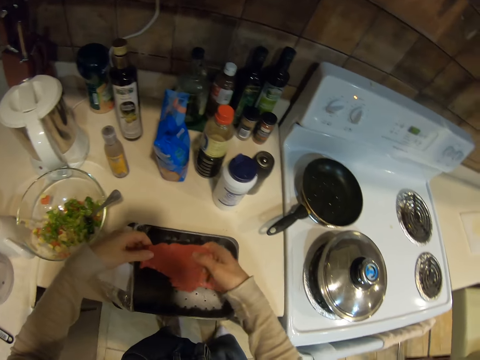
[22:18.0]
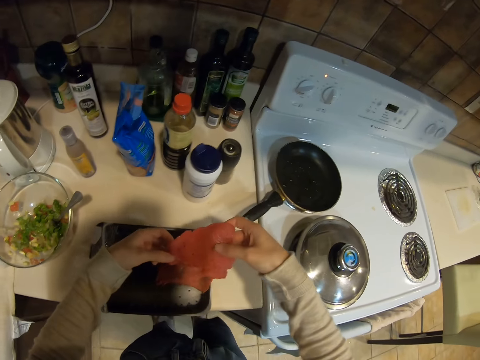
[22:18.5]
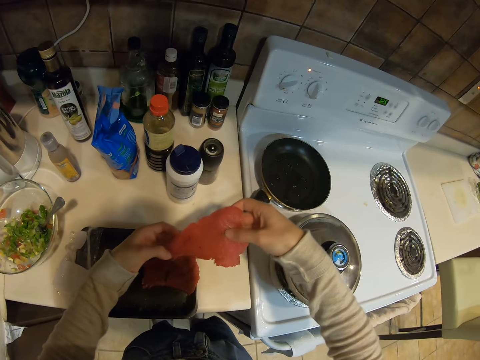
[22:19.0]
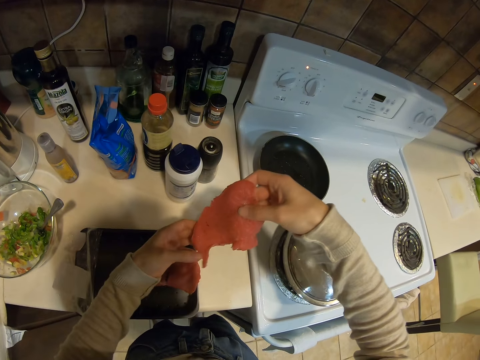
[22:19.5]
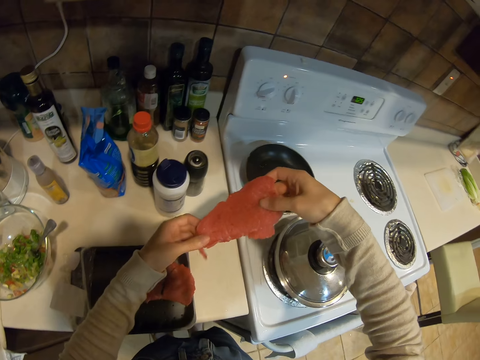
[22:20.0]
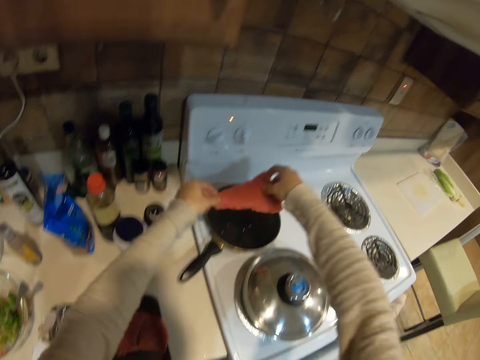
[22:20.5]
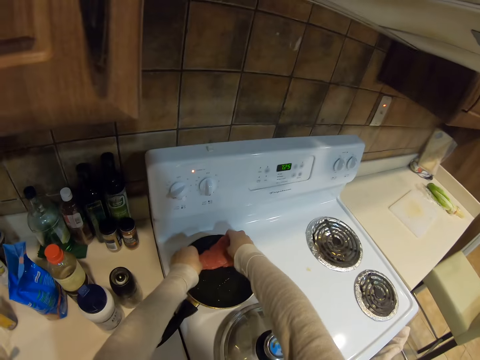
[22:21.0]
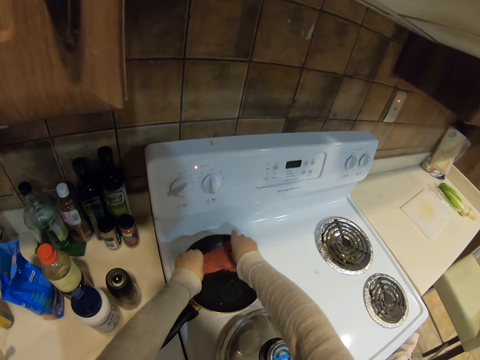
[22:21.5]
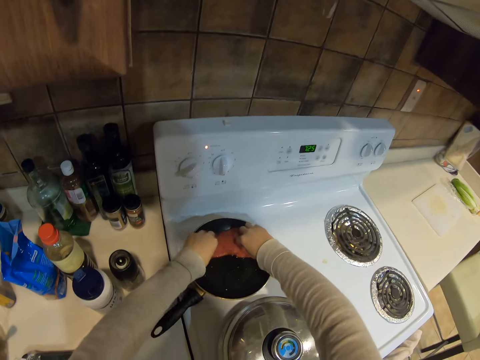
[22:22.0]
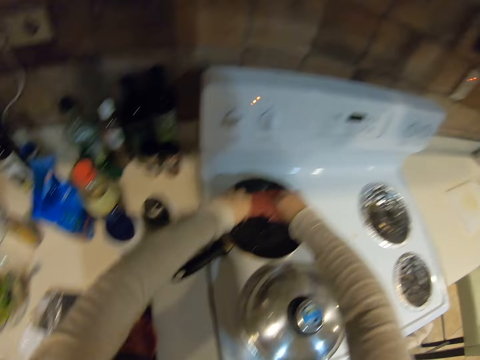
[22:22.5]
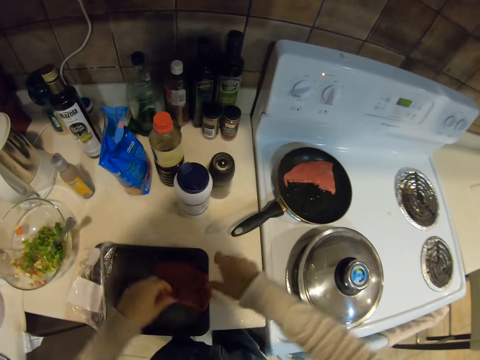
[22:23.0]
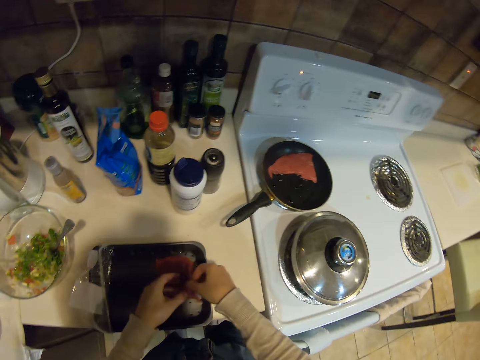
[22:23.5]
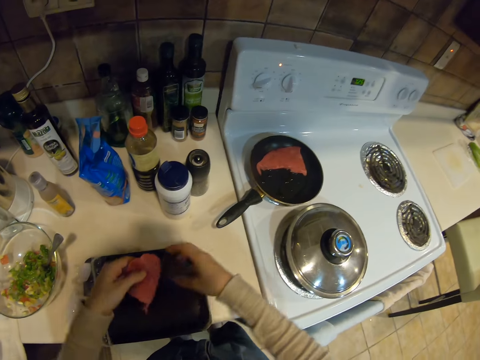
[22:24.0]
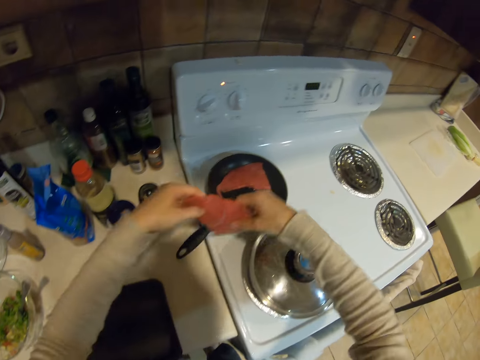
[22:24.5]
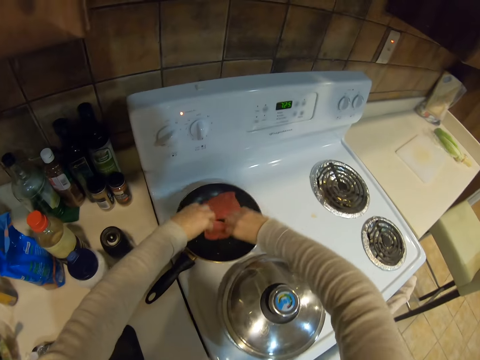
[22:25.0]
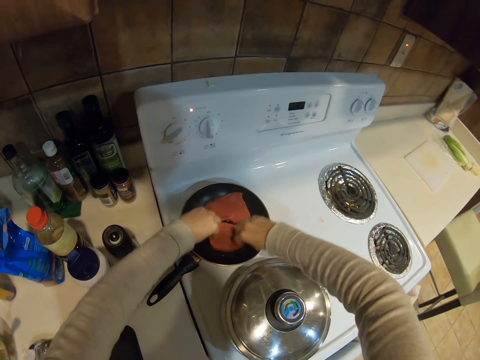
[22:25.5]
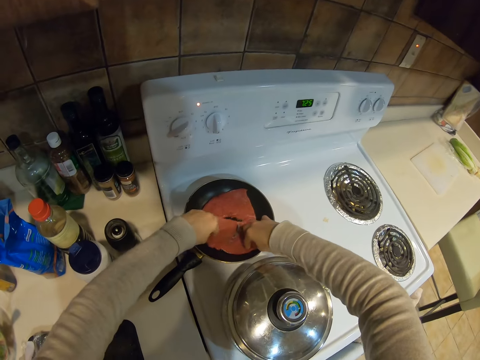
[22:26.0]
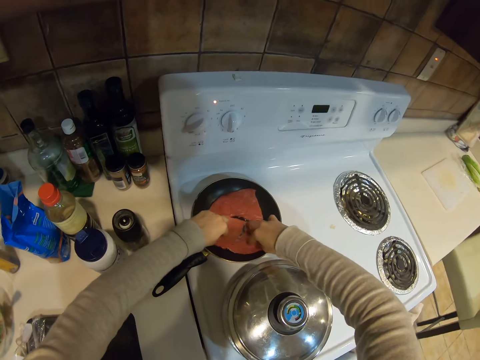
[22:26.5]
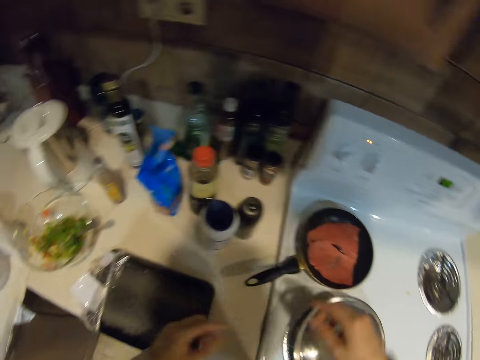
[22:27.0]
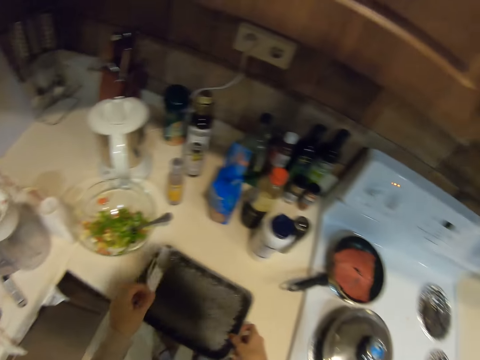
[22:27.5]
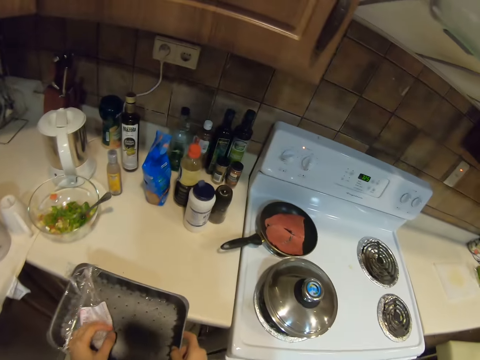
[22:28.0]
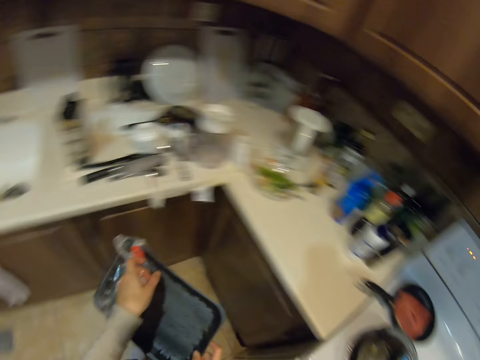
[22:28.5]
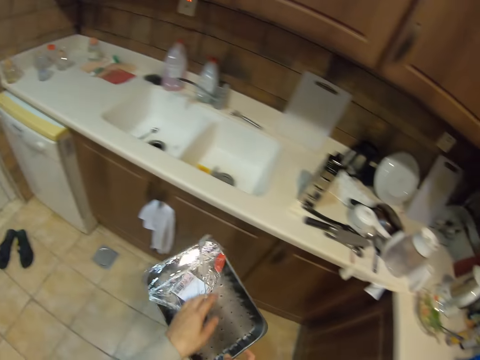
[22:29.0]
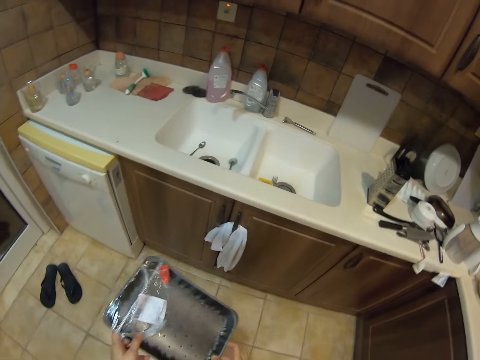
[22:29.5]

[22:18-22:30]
The camera wearer picks up a slice of meat from the plastic. They place the meat on the frying pan. They pick up another slice of meat from the plastic. They place the meat on the frying pan. They pick up the black pack from the counter.

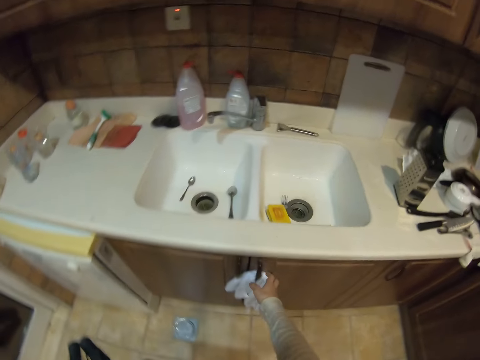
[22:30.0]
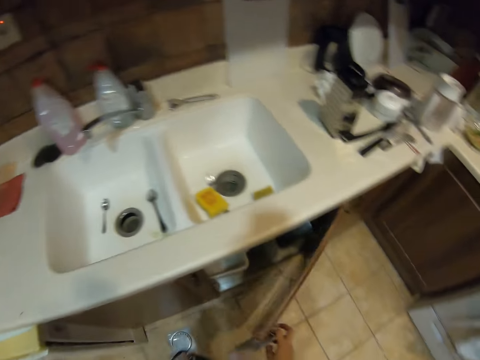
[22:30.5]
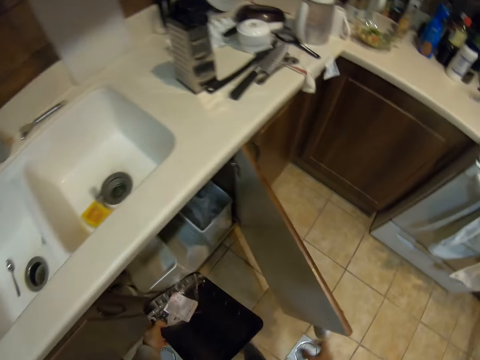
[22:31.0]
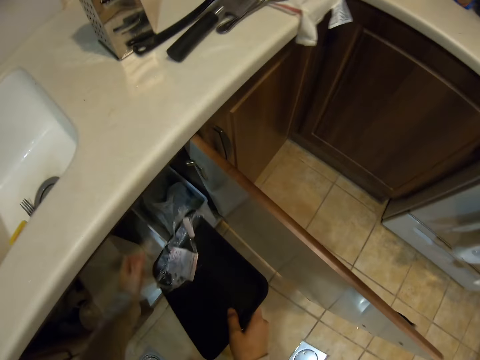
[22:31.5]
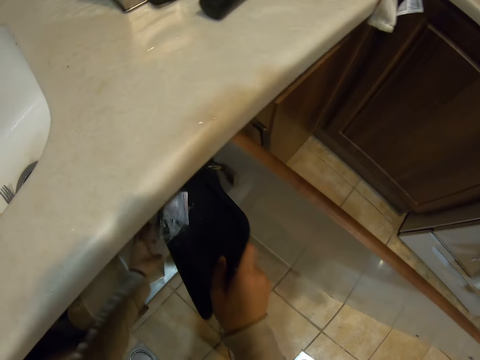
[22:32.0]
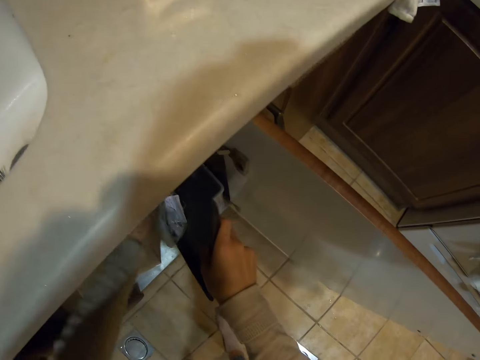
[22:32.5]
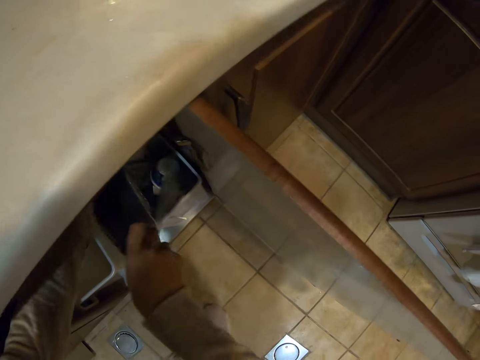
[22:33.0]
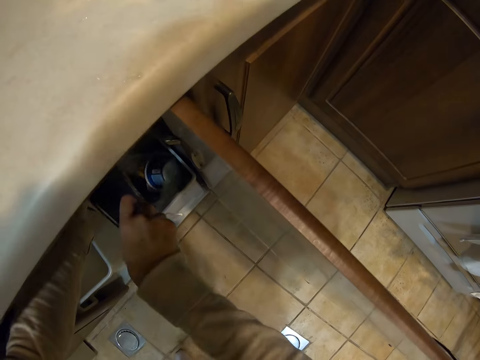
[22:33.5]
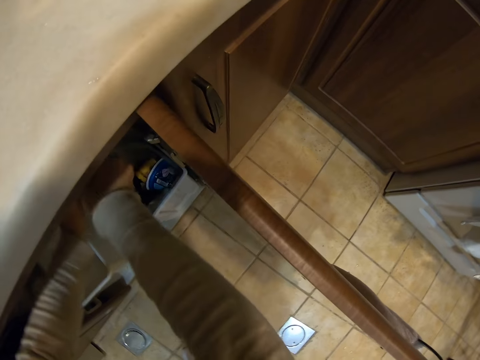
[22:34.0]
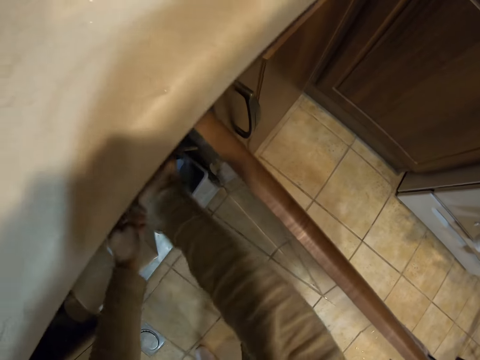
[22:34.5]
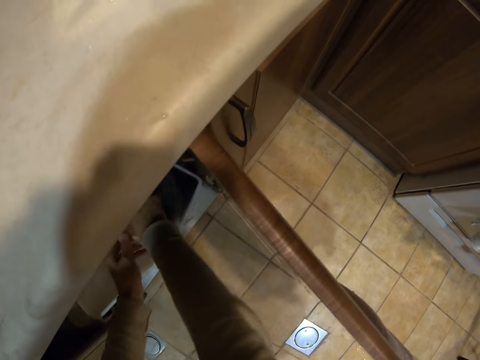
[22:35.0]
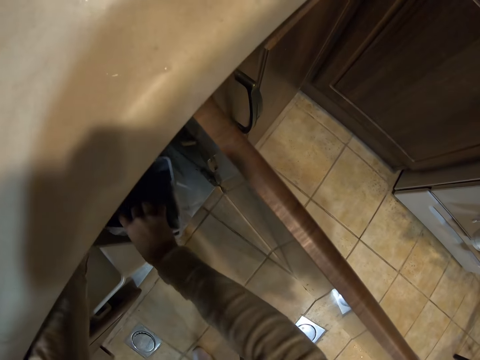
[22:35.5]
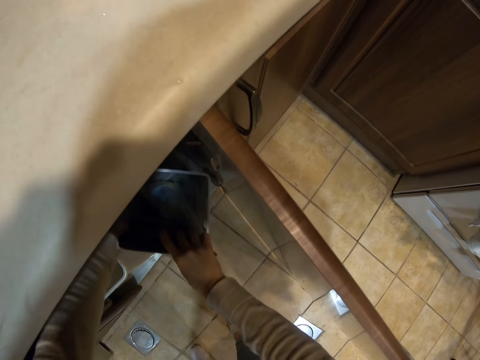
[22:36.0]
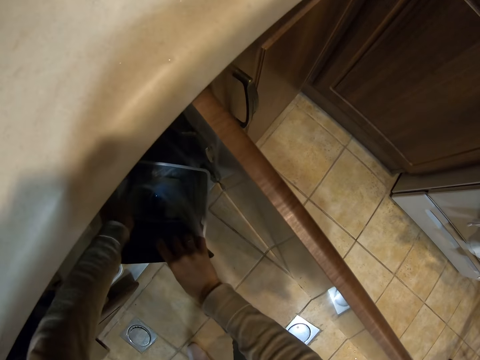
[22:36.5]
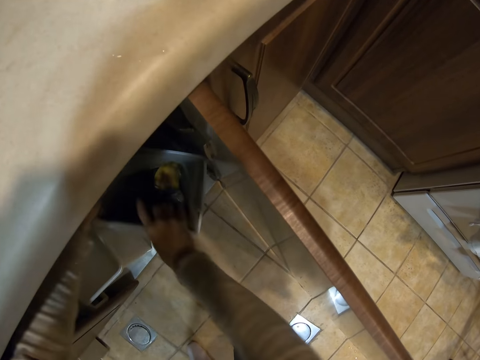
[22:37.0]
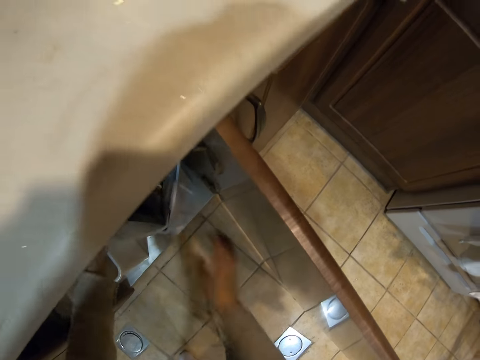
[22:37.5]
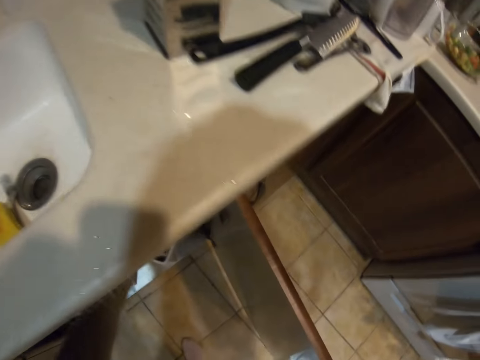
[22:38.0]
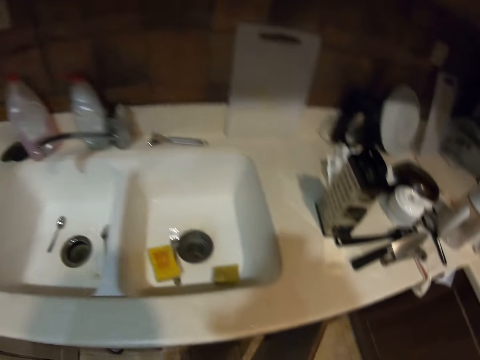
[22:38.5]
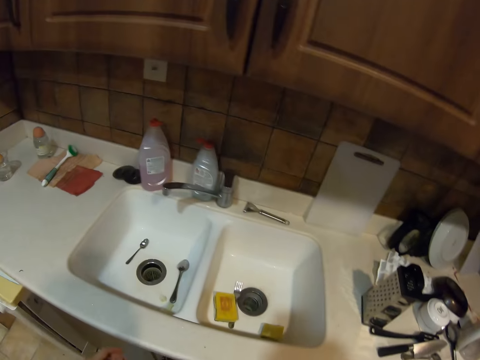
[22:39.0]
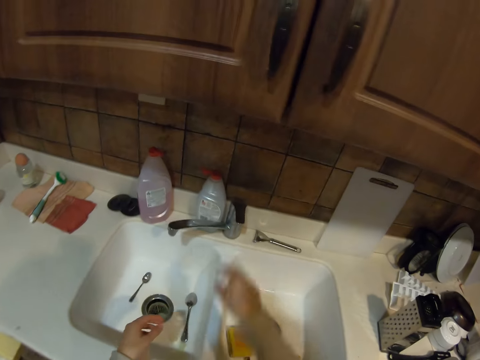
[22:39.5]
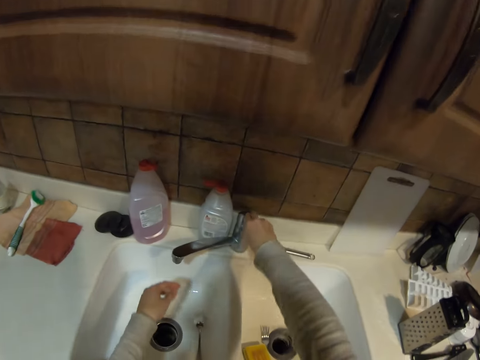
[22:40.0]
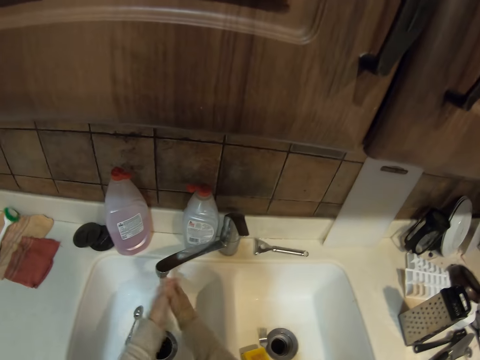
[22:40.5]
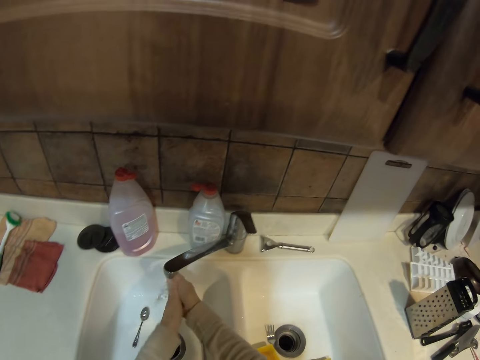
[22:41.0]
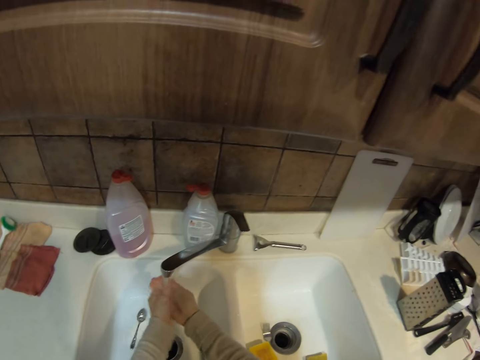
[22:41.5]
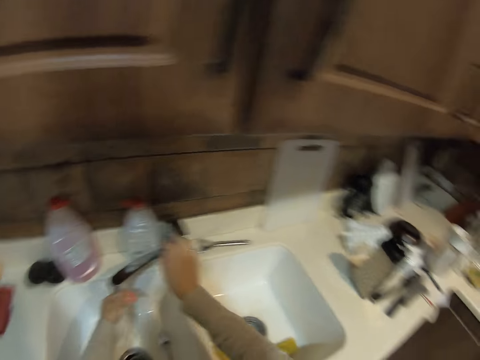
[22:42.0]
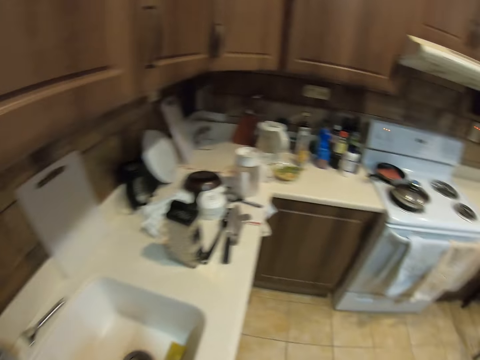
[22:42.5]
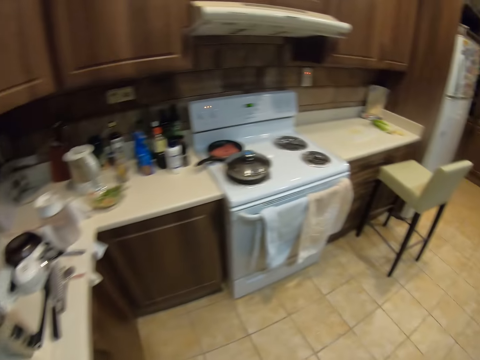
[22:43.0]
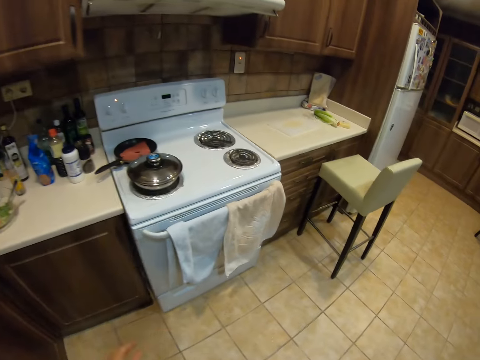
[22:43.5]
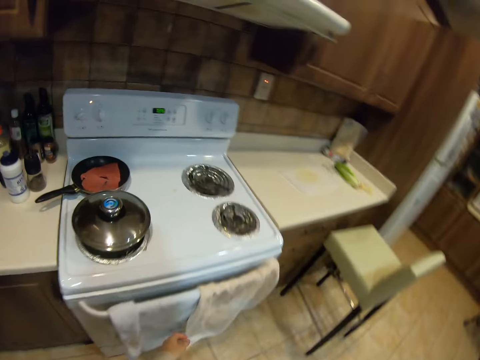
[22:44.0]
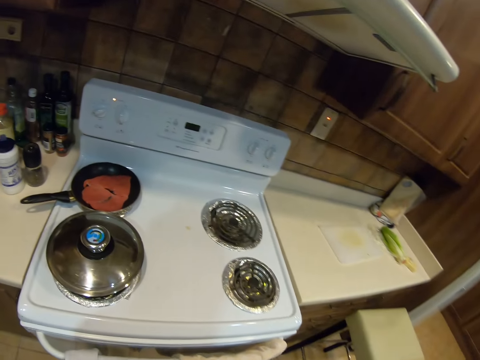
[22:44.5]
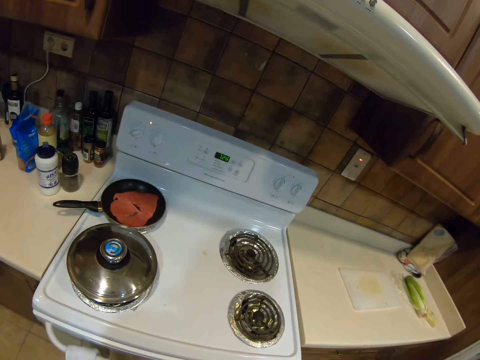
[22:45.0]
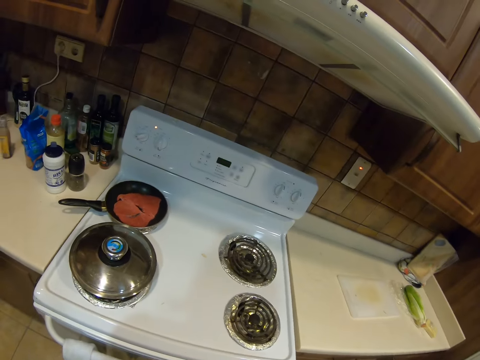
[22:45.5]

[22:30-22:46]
The camera wearer moves around the kitchen. They open the kitchen cabinet, pull a dustbin and place plastic in the cabinet. They put the black pack in a polythene bag in the dustbin. They close the cabinet. They run tap water and wash hands. They close the tap and walk around the kitchen.
